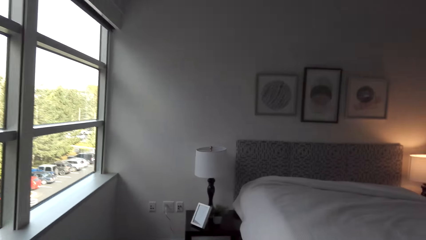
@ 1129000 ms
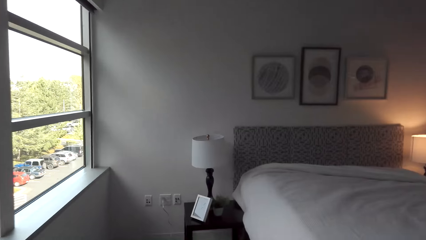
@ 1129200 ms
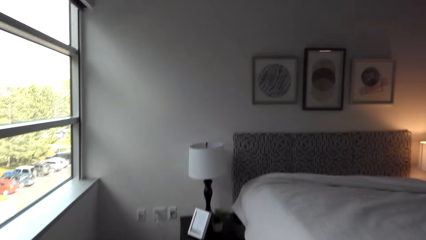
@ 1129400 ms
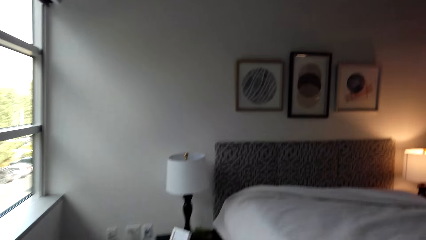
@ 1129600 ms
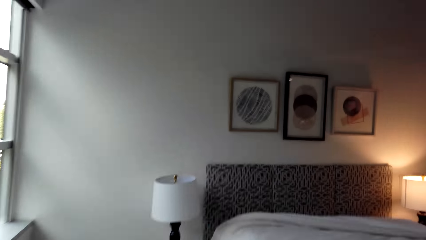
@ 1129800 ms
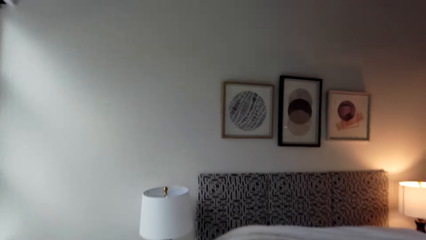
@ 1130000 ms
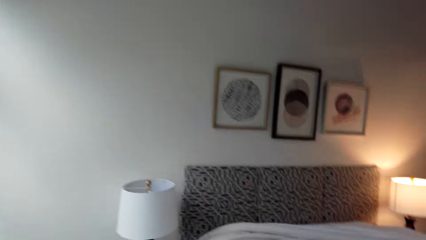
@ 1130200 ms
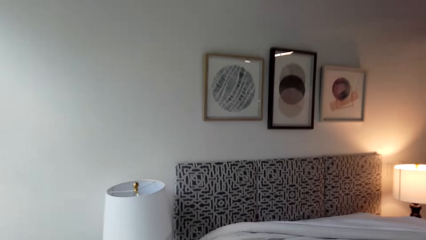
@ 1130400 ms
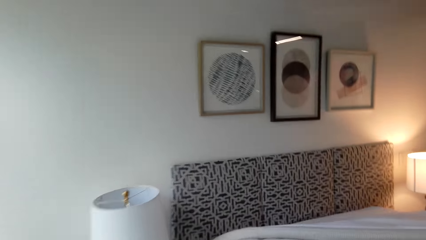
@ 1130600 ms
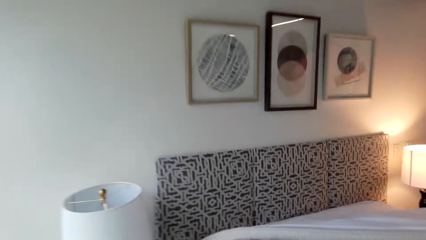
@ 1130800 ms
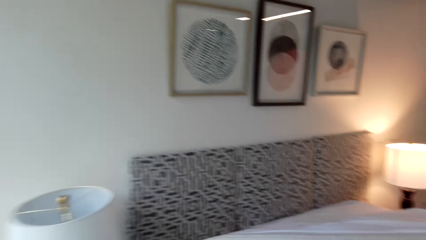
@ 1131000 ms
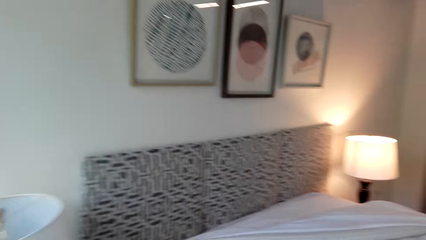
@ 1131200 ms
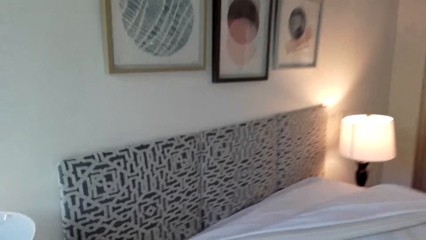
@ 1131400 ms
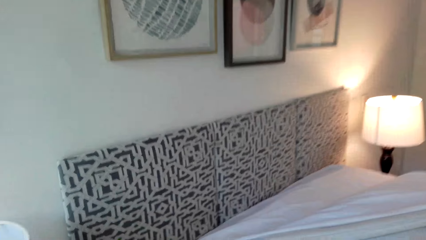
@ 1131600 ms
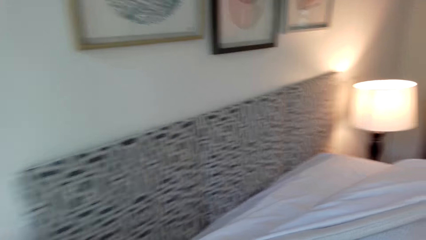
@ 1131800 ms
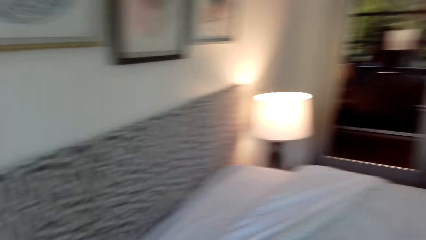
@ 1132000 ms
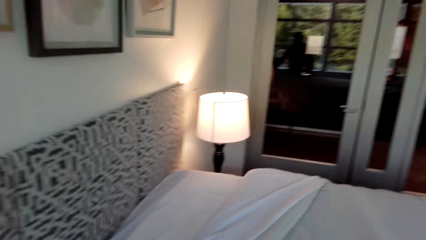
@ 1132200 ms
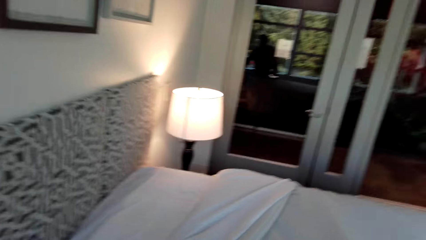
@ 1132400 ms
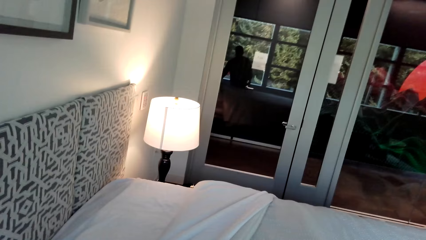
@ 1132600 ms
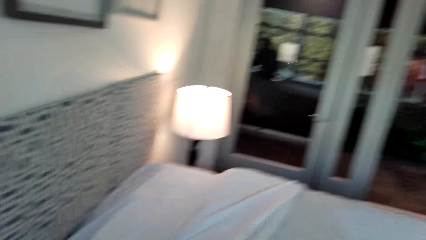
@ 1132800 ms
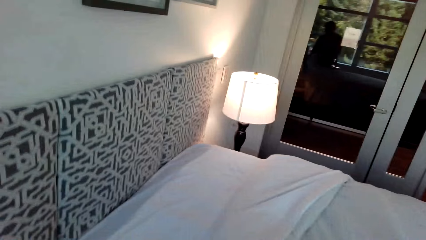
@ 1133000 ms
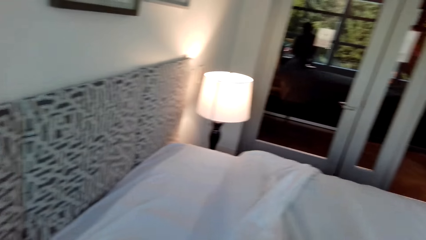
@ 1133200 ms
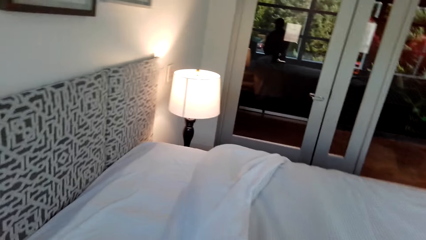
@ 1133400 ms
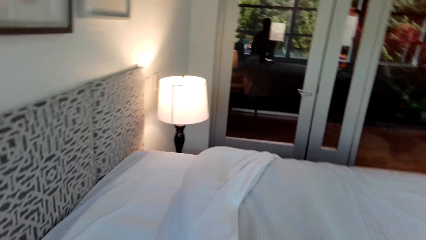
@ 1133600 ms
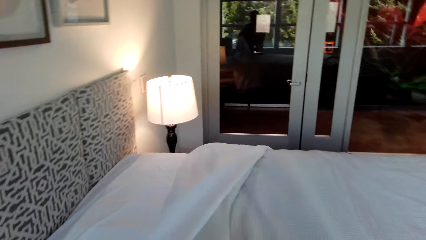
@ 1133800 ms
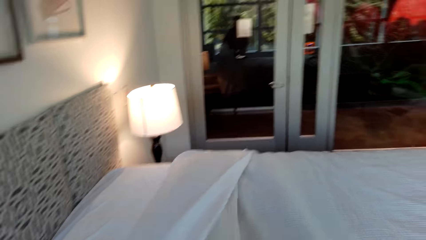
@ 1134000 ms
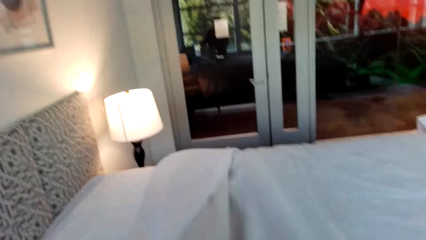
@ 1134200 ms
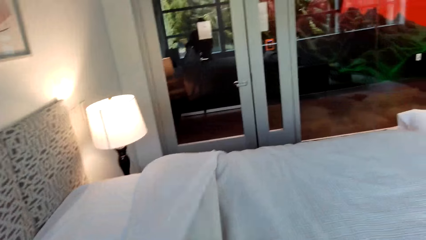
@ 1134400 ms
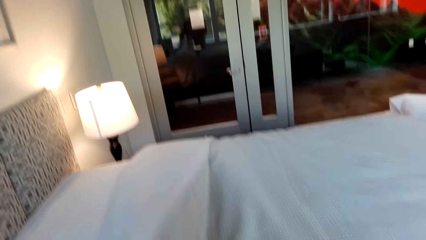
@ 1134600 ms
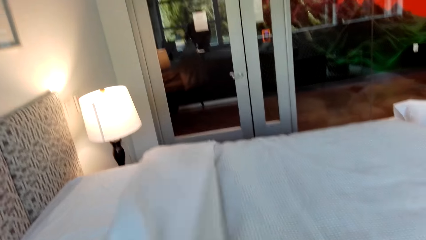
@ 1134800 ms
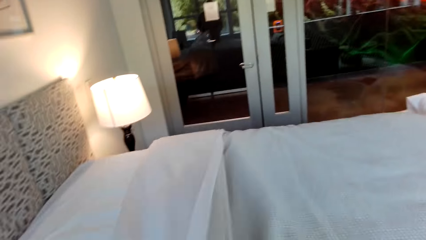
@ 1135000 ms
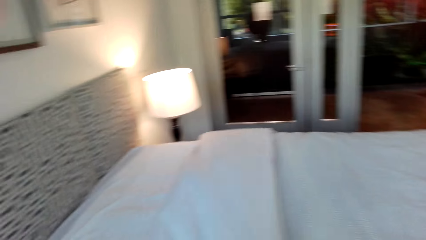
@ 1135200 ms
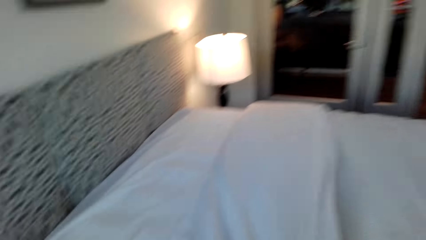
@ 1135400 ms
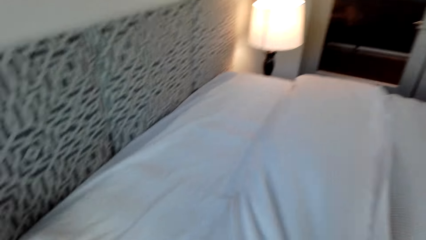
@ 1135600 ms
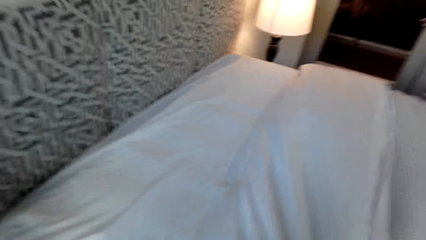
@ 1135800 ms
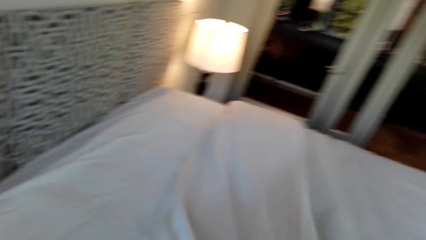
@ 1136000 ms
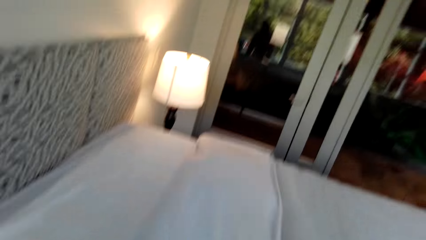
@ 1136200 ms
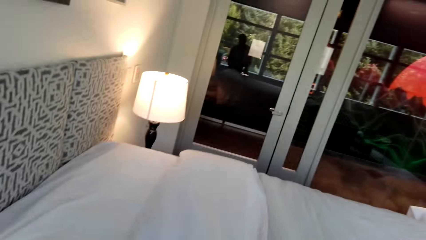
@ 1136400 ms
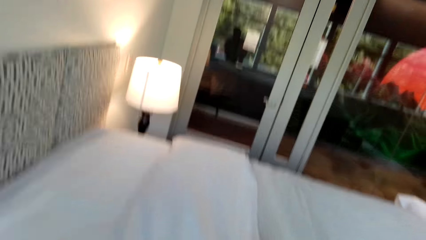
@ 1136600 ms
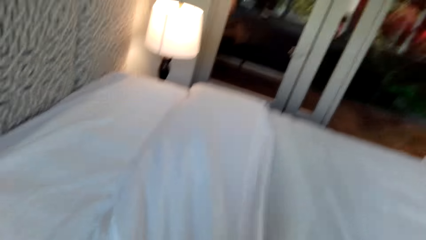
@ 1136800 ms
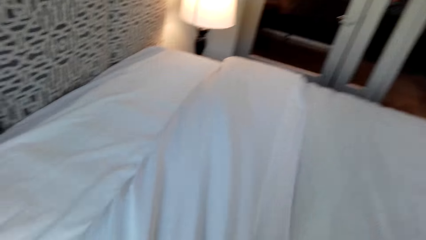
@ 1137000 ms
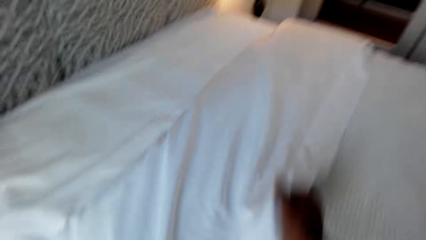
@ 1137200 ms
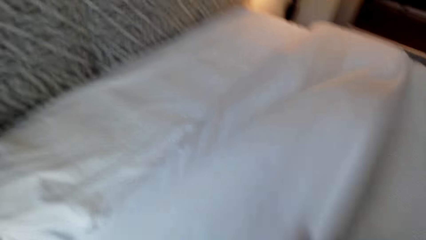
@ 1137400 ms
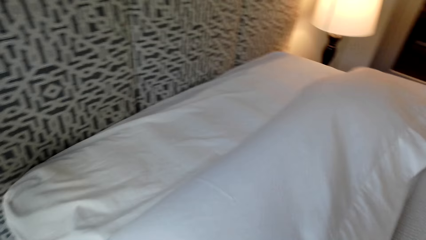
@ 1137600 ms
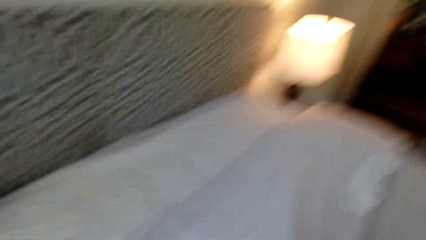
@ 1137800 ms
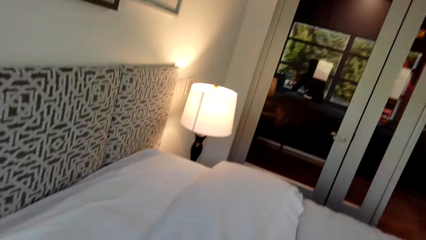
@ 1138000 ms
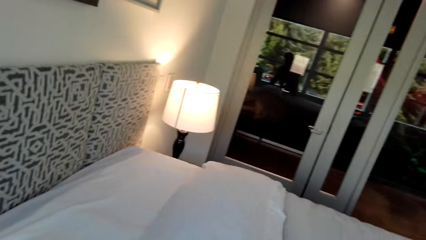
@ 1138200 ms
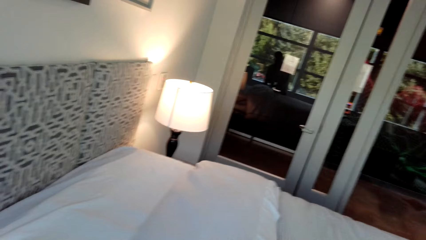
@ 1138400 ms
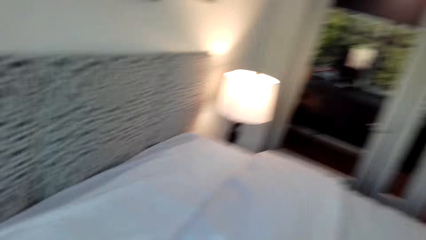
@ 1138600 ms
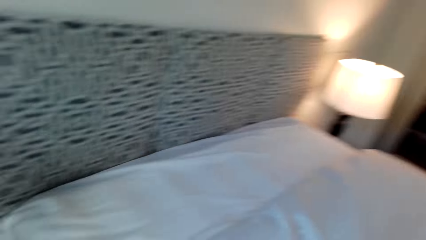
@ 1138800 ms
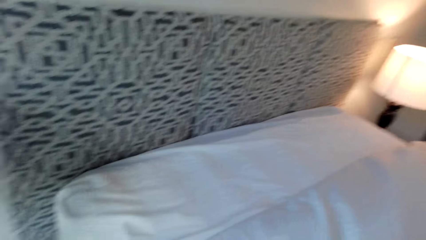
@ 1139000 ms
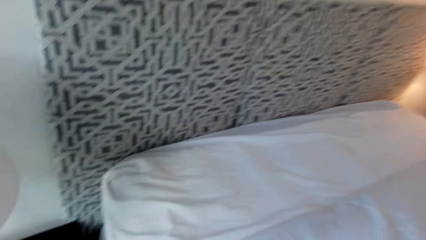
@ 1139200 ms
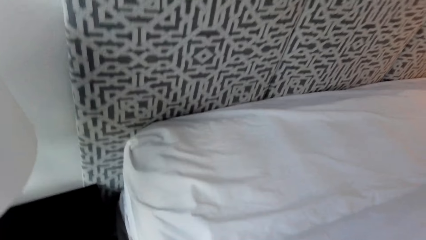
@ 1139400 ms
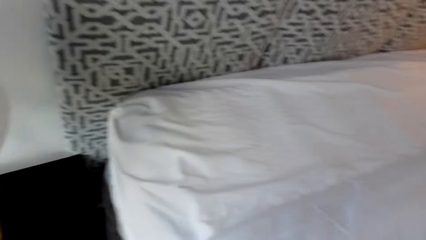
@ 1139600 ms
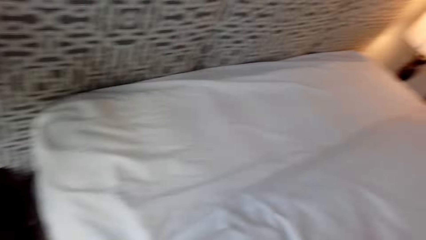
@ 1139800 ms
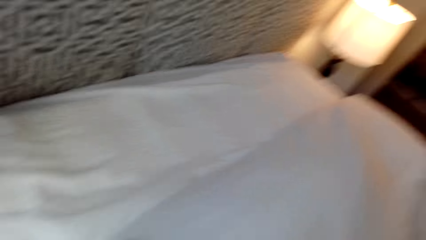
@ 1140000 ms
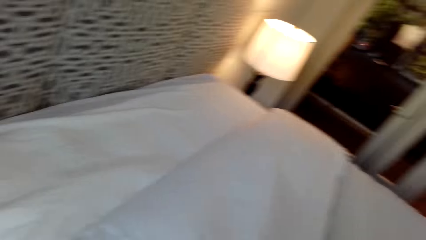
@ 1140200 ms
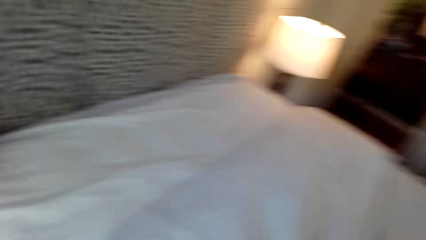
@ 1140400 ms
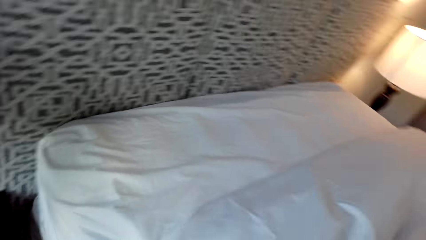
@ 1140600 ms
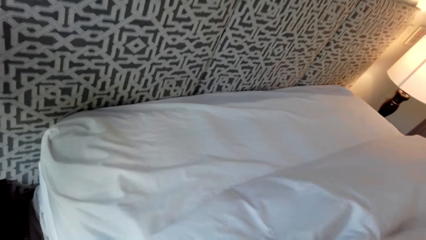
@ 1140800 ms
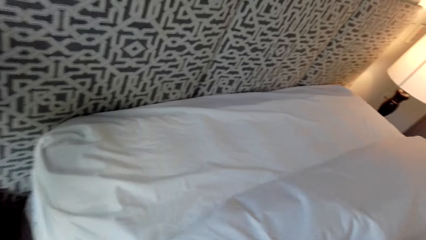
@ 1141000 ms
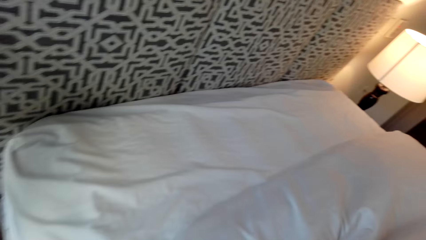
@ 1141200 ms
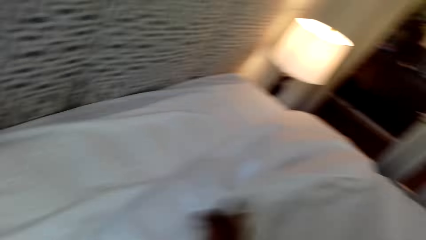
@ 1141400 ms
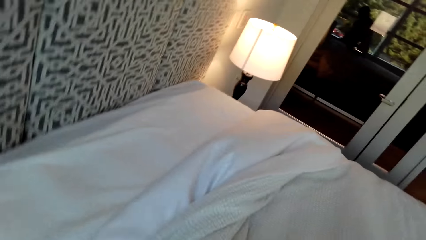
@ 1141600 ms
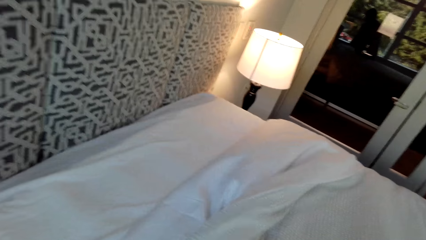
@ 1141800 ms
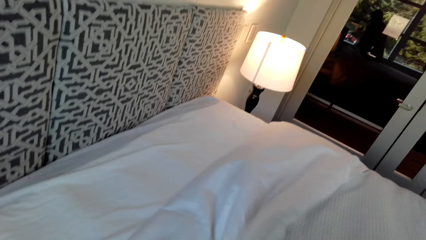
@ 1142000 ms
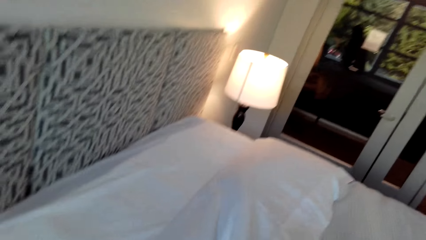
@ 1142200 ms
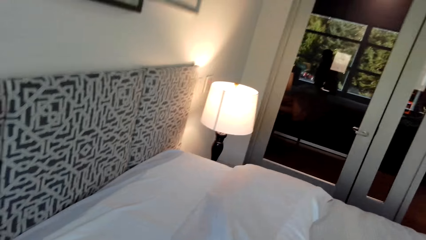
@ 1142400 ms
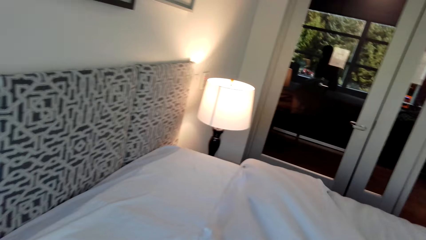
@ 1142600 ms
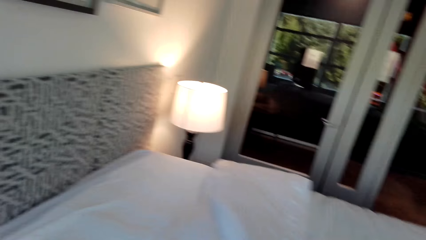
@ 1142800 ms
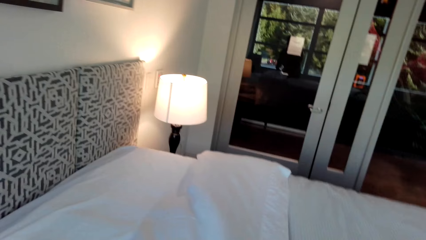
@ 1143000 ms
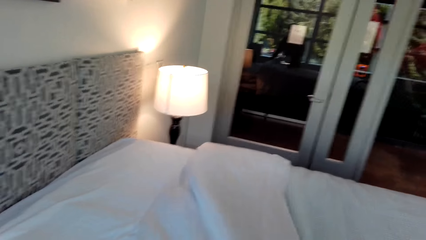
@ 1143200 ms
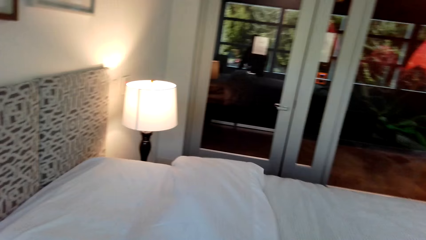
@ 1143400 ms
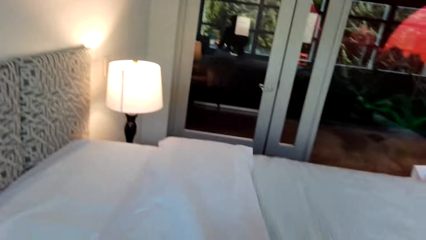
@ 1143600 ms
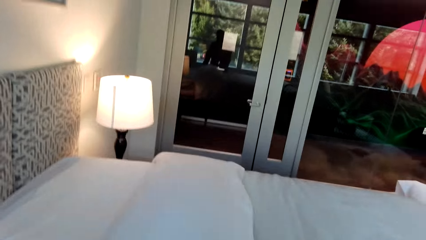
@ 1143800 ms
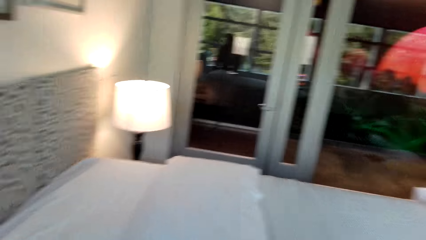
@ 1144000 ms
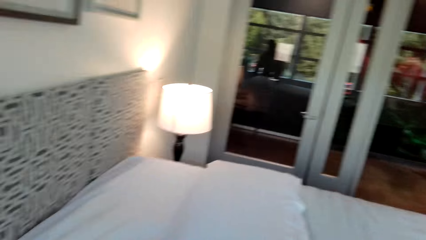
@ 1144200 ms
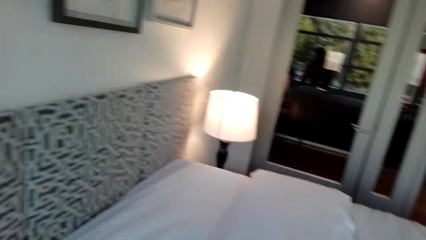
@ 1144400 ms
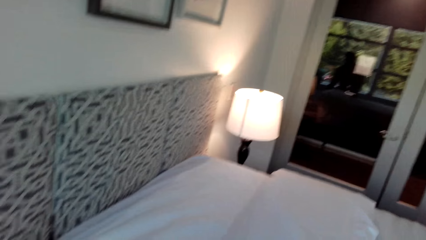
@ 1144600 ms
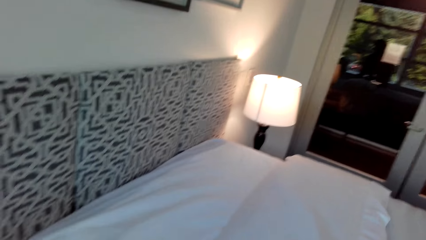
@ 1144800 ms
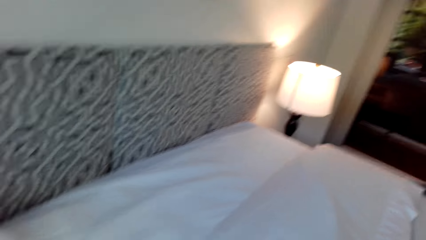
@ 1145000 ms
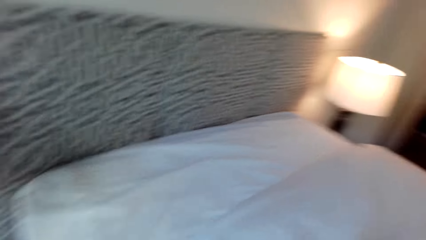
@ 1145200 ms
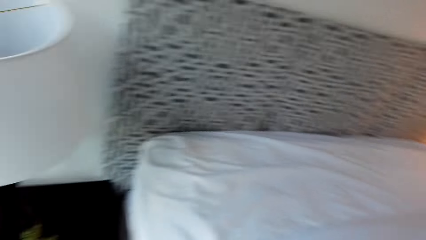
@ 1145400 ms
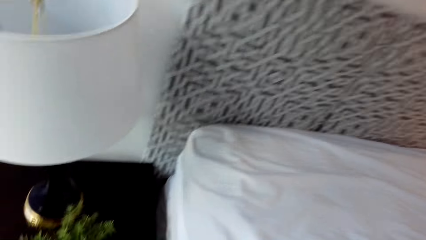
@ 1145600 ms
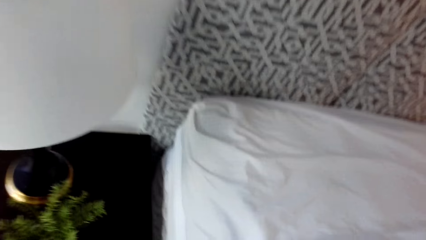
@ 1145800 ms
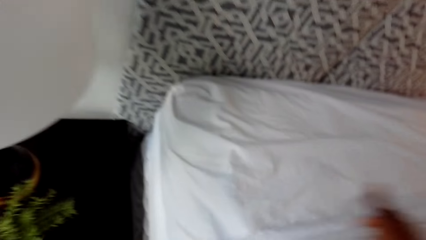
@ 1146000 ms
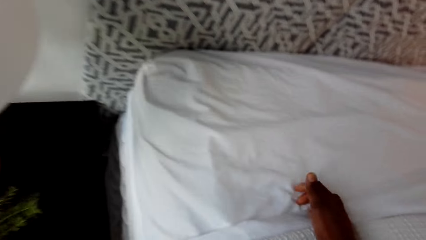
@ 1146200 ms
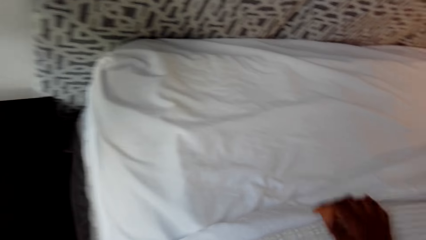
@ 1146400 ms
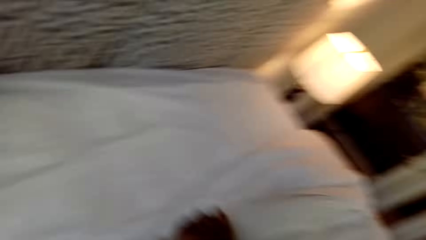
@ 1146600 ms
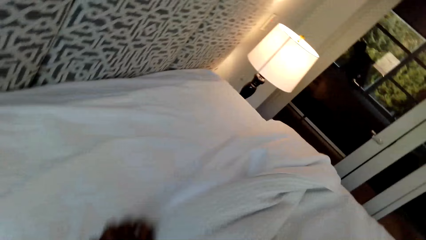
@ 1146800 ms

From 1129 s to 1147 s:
The camera wearer spreads the duvet.
